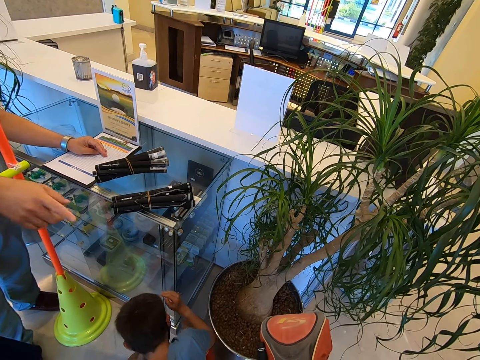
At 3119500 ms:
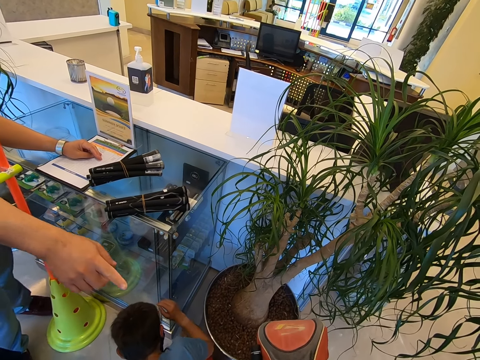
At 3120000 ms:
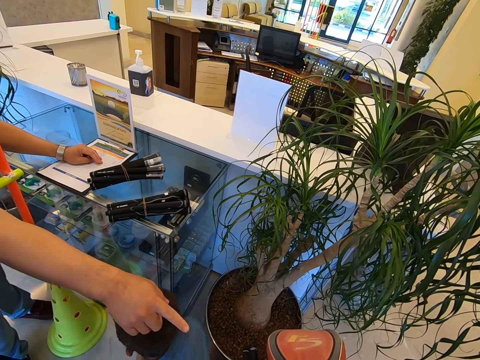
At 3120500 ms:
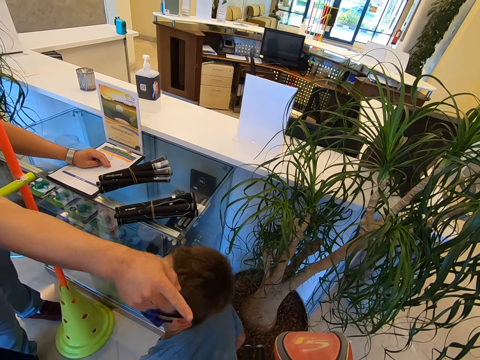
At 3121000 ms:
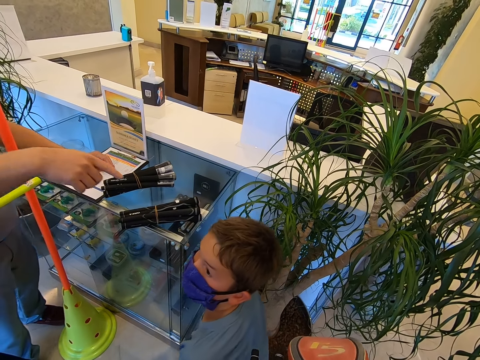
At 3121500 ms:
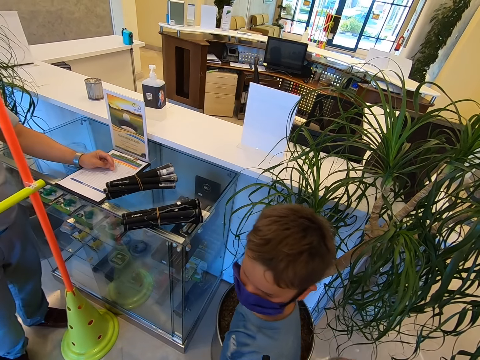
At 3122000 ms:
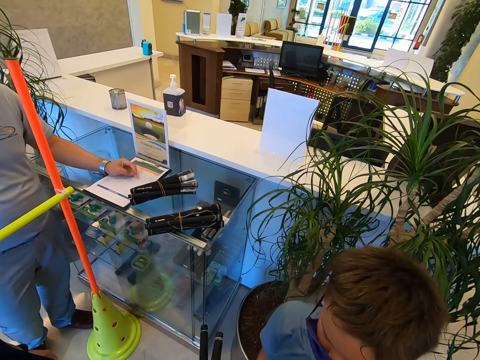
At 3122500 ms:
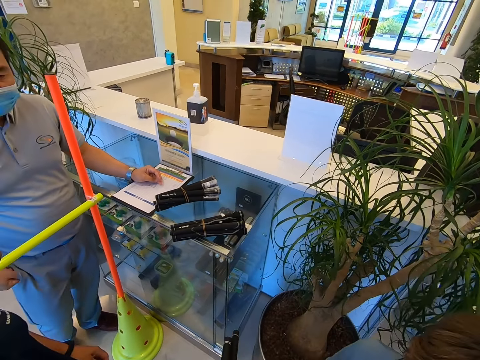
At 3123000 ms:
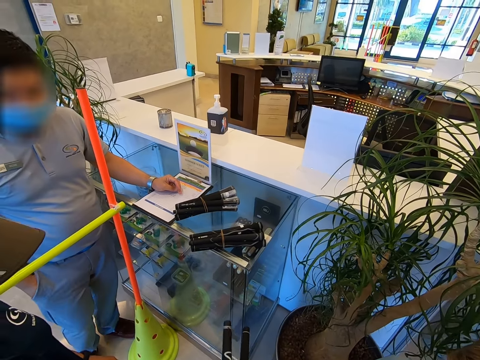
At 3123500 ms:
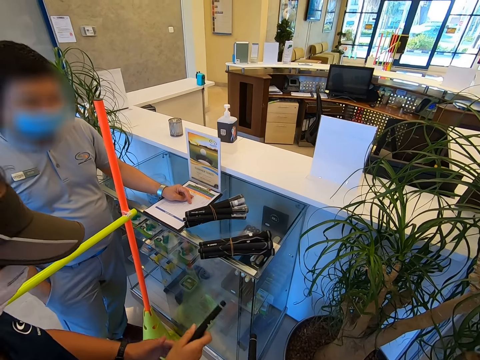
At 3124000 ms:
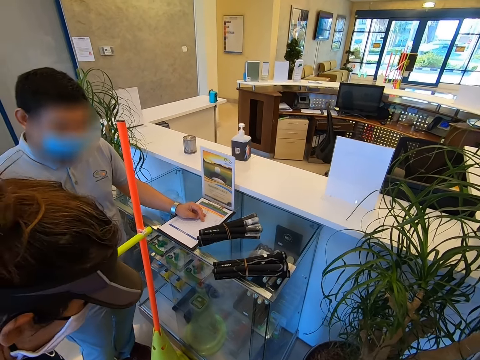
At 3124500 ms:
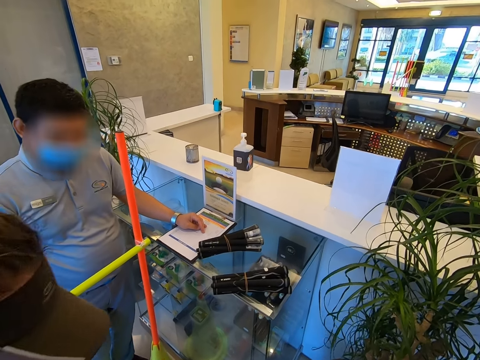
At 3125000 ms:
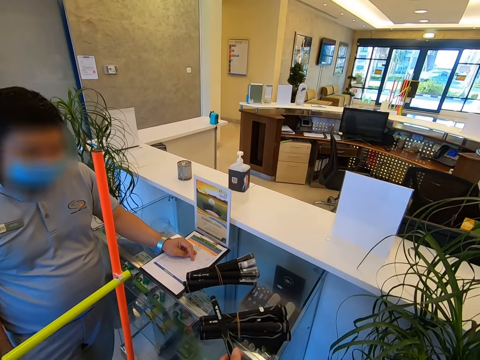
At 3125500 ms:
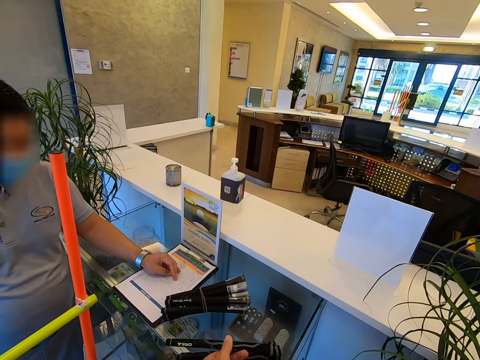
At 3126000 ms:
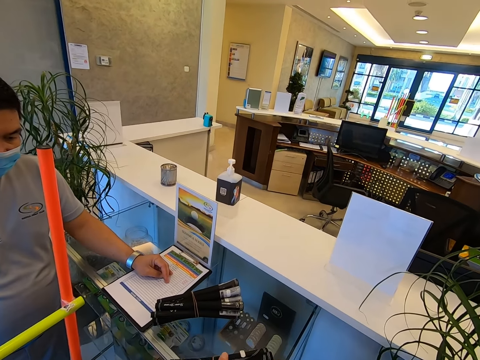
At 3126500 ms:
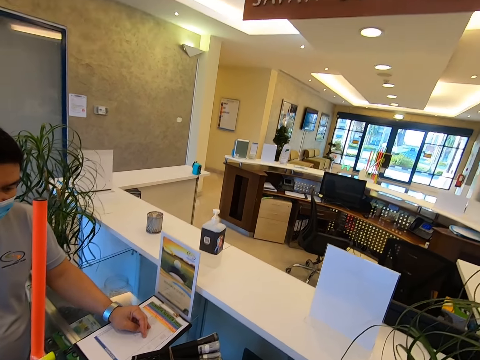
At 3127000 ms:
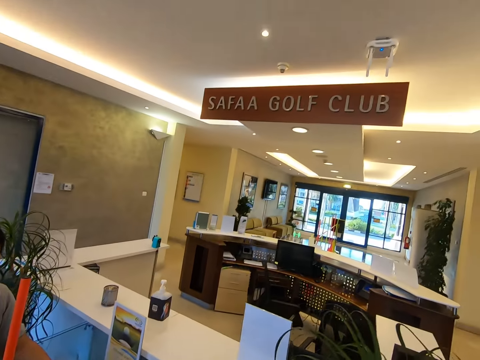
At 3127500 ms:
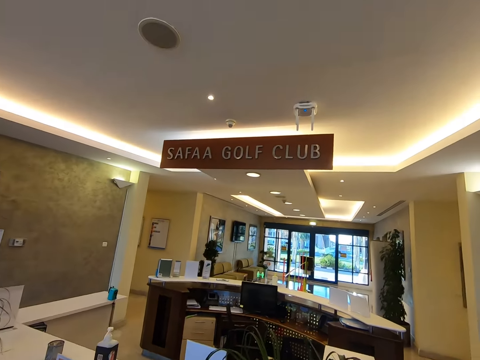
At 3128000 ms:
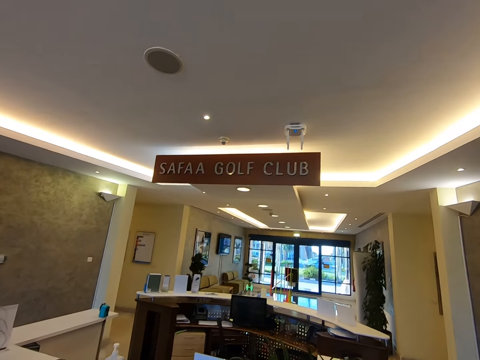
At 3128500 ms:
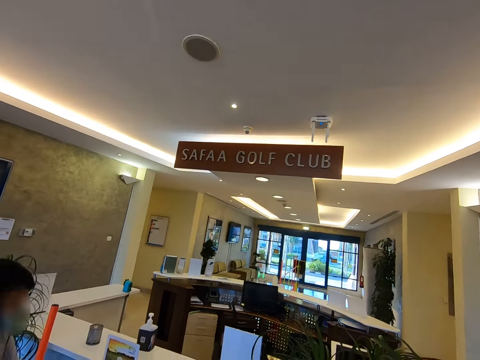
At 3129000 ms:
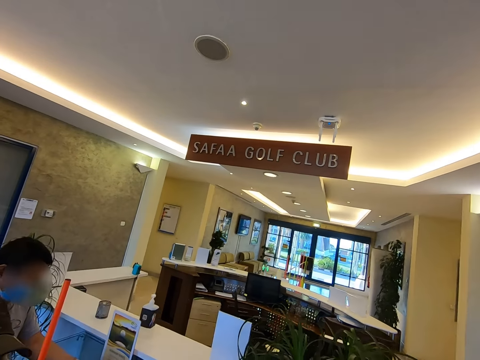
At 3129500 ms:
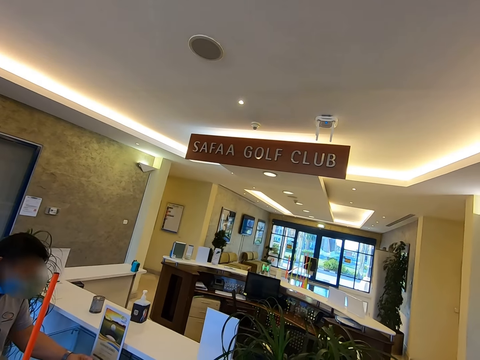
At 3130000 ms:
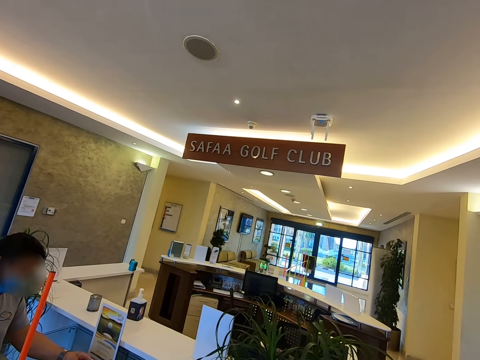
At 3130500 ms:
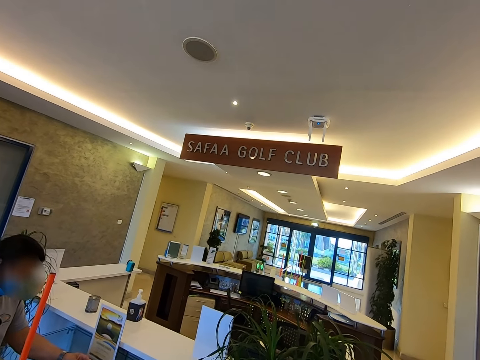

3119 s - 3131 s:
A man conveys with a hand finger an object to a person. The person puts the golf stick on the table.

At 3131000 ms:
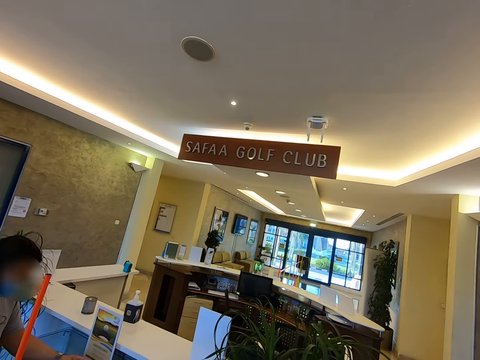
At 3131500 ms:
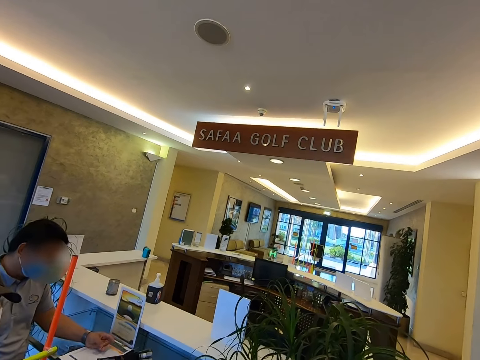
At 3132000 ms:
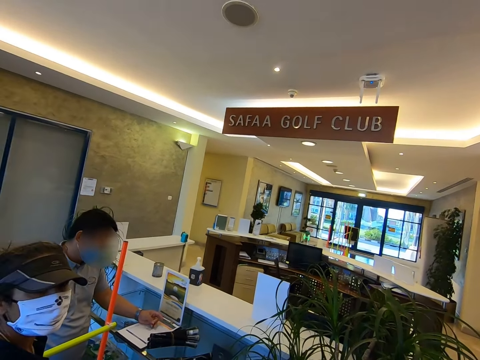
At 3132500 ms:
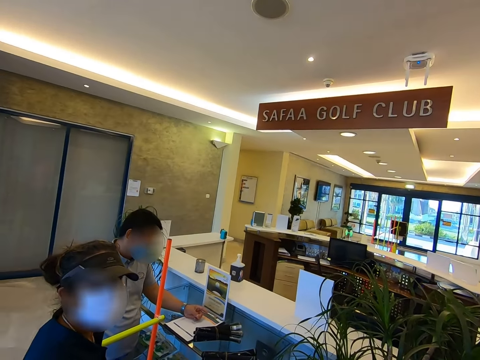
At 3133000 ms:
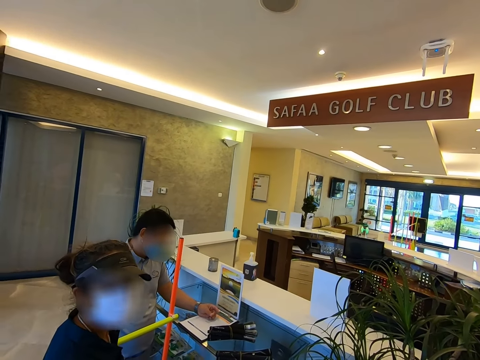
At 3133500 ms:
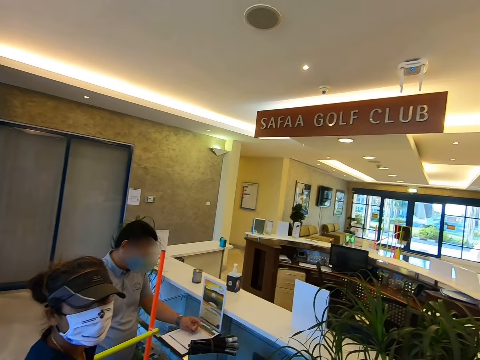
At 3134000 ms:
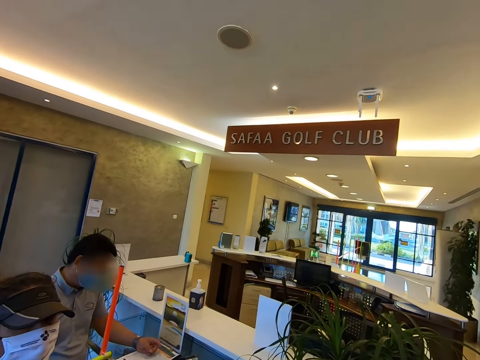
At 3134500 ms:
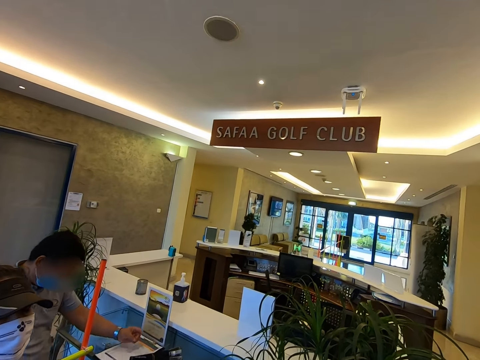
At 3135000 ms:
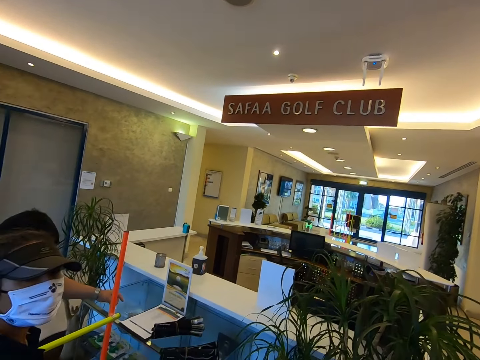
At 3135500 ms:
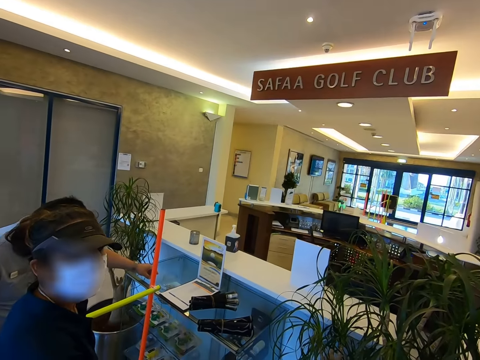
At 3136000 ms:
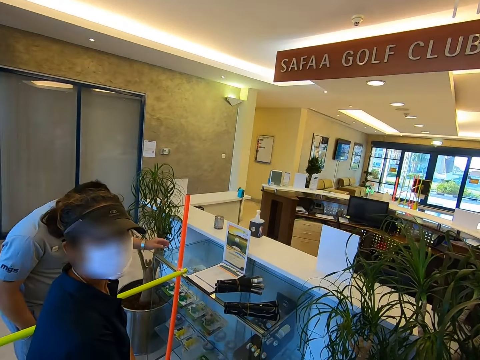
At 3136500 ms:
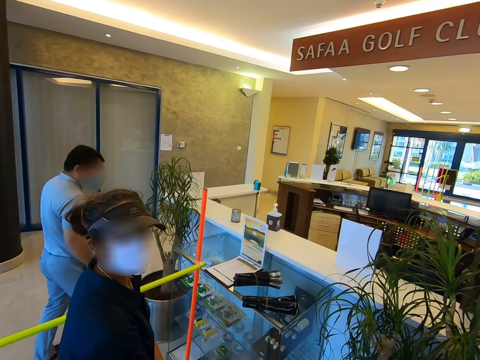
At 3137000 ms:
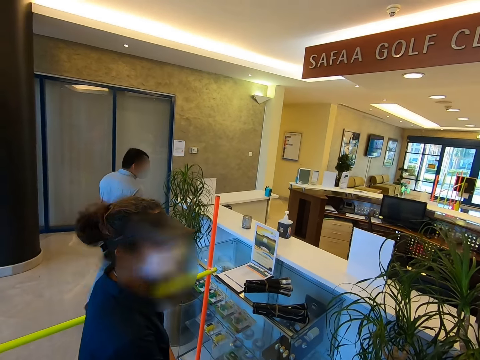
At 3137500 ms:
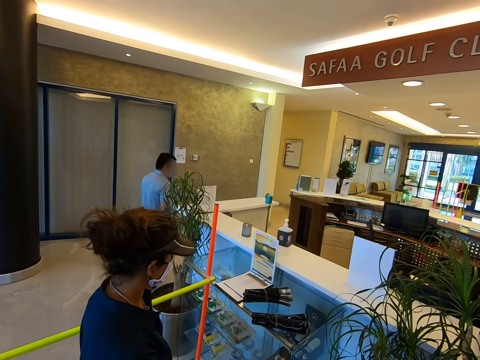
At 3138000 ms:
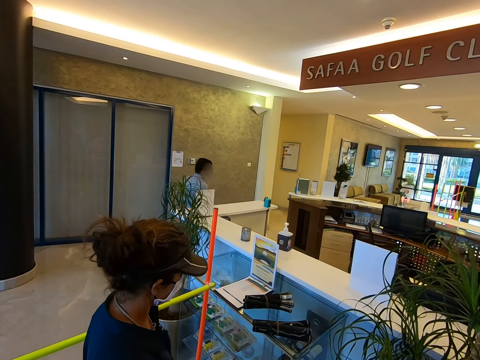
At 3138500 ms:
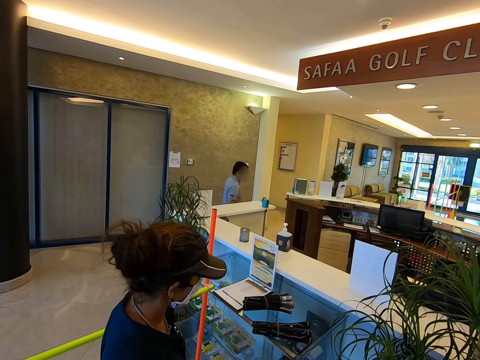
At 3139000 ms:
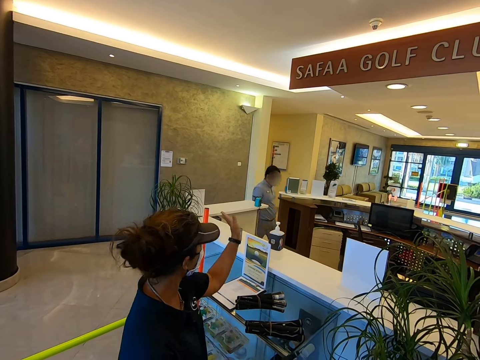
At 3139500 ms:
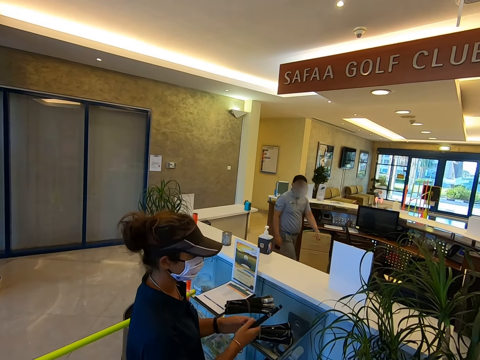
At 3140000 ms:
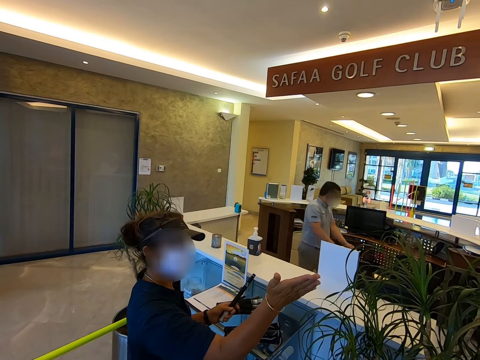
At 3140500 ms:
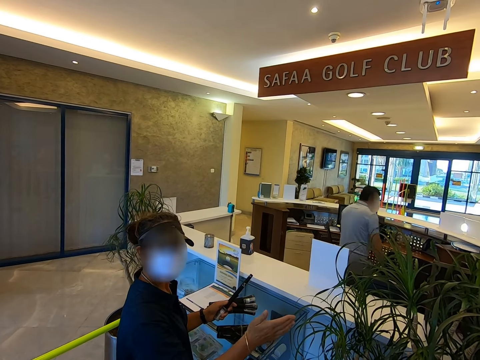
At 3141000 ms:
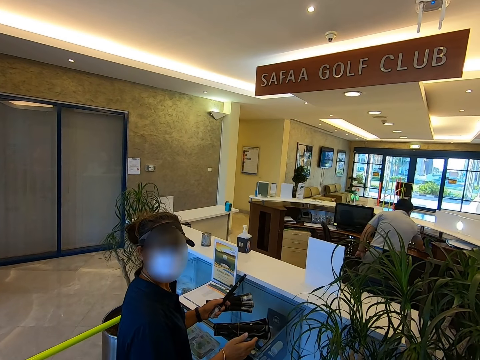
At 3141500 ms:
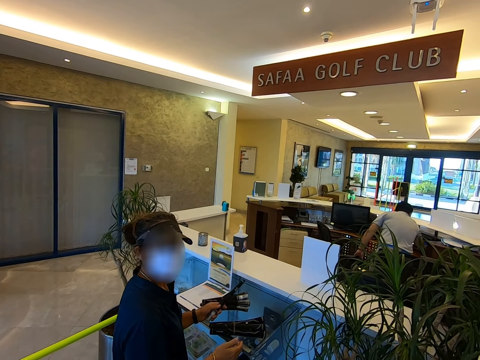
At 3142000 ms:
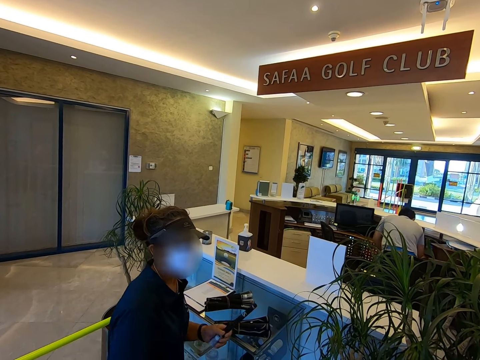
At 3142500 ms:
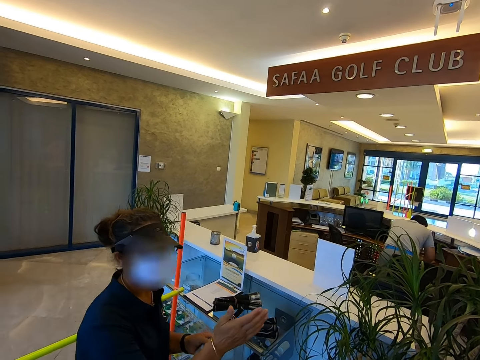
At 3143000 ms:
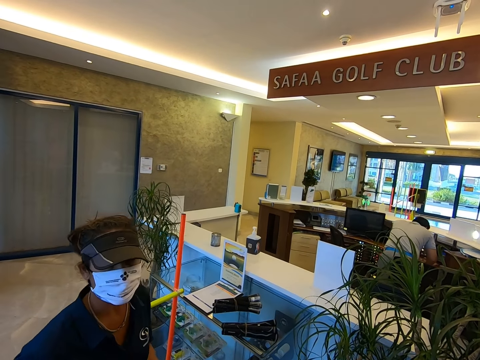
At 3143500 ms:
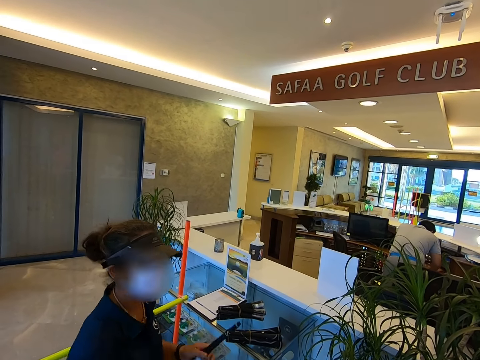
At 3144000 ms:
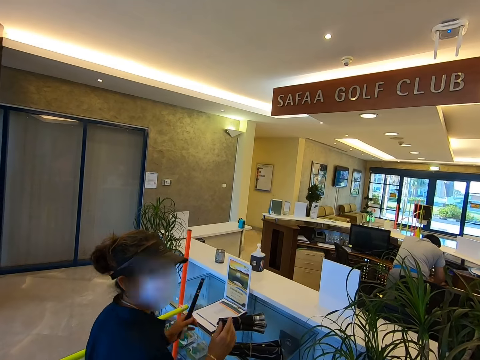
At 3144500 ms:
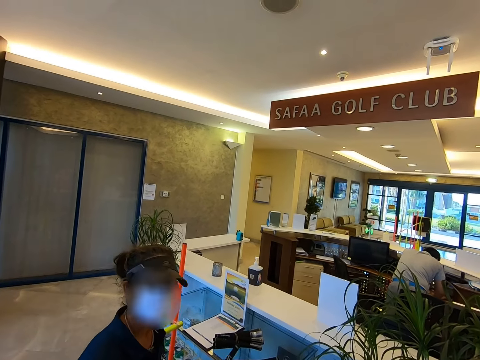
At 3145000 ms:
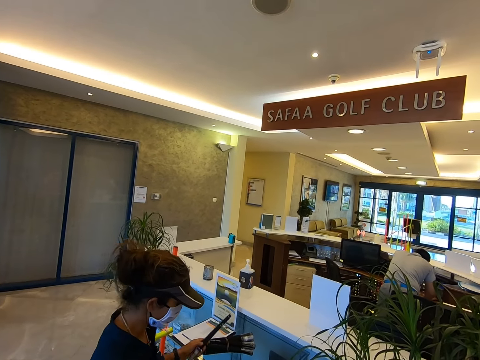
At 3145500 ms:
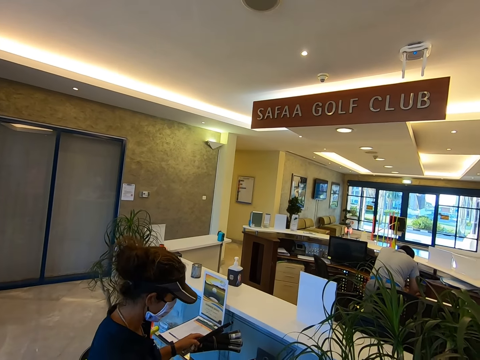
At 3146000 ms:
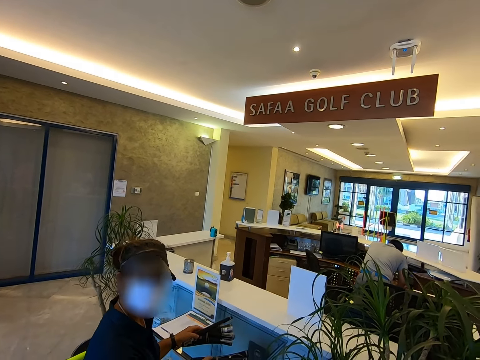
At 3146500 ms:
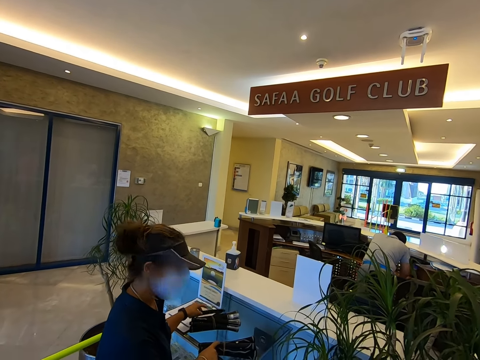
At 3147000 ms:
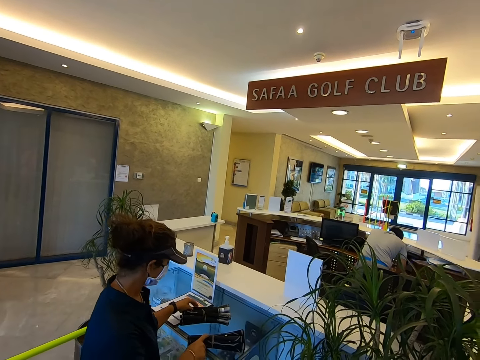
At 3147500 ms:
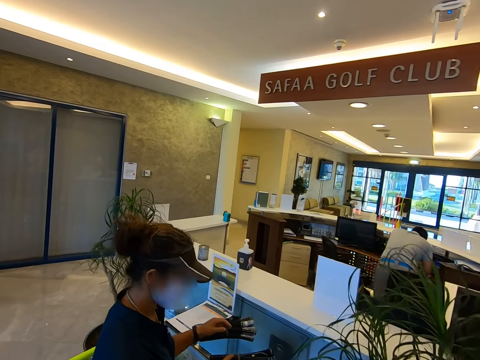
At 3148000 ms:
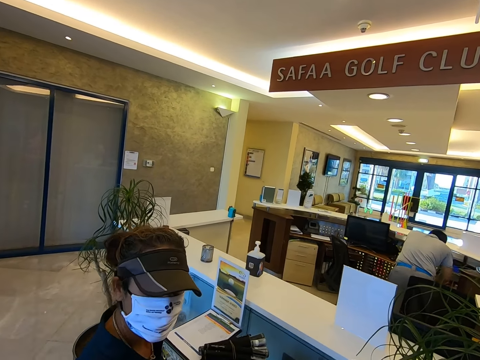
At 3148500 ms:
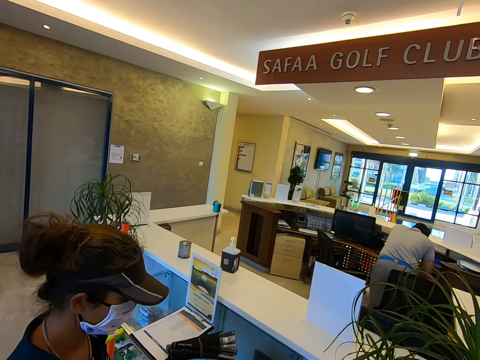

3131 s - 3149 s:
A person looks at the camera wearer. A man walks around. The person conveys with hand signs to the camera wearer. The person puts the golf stick on the table.
